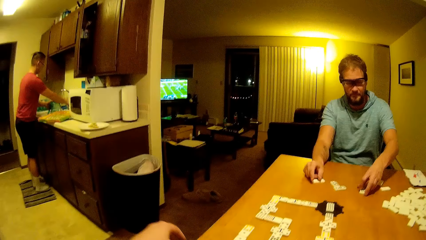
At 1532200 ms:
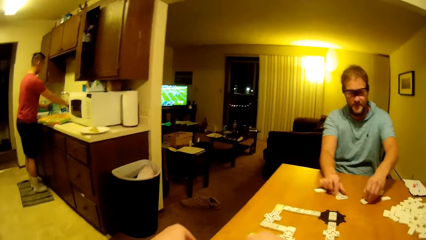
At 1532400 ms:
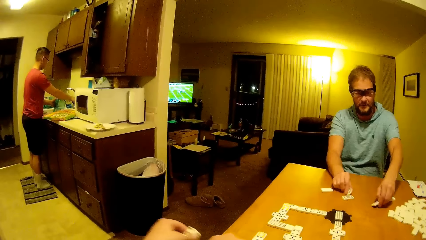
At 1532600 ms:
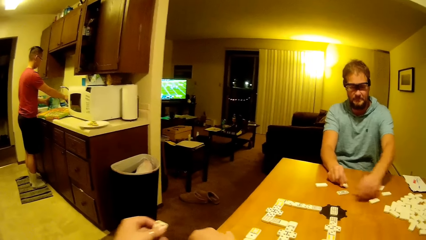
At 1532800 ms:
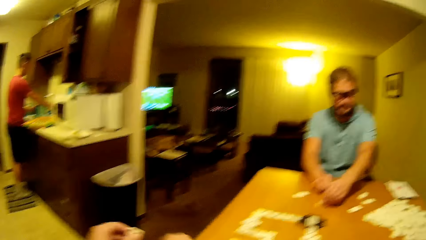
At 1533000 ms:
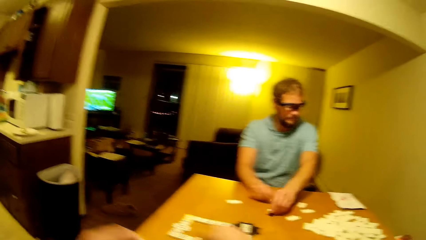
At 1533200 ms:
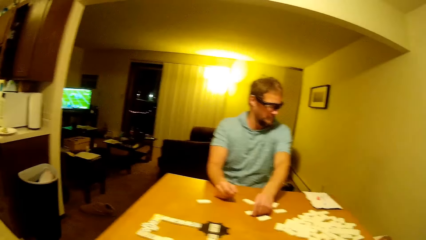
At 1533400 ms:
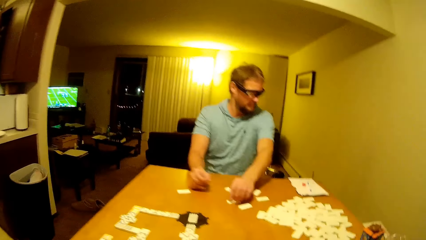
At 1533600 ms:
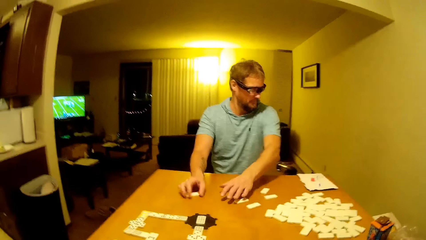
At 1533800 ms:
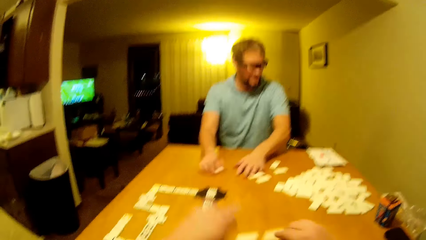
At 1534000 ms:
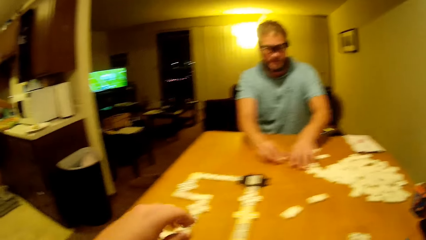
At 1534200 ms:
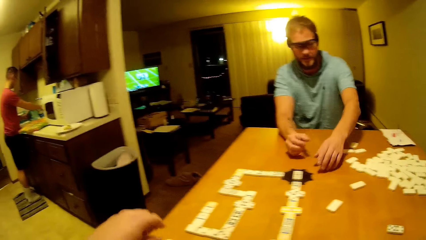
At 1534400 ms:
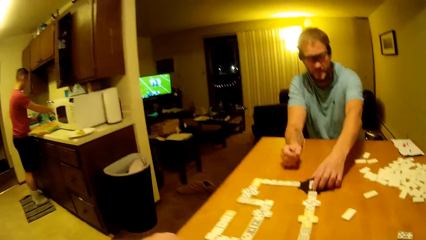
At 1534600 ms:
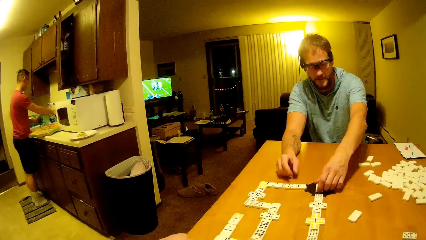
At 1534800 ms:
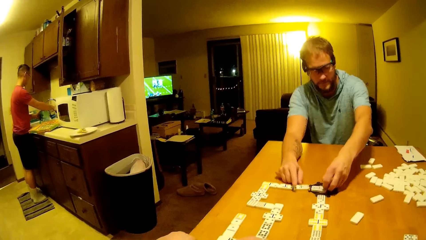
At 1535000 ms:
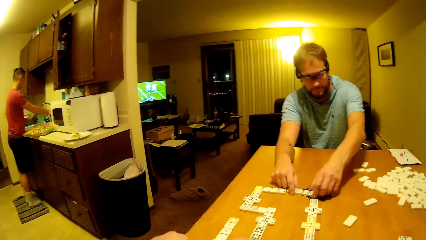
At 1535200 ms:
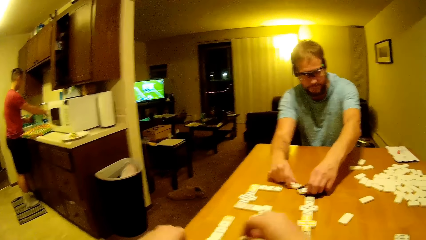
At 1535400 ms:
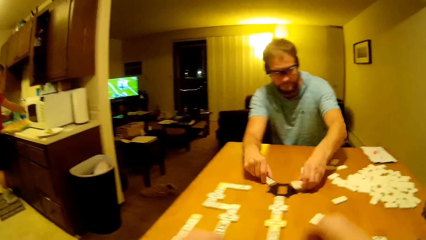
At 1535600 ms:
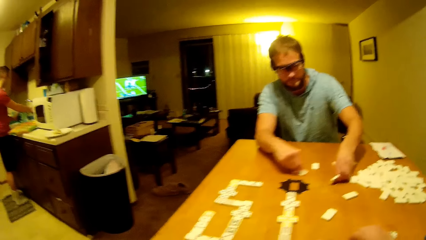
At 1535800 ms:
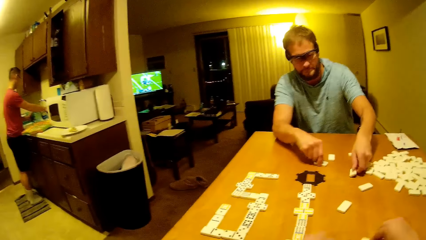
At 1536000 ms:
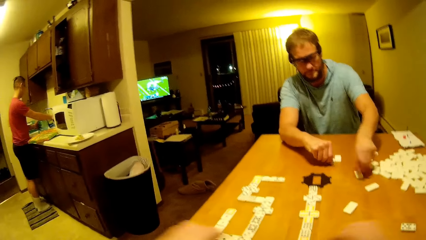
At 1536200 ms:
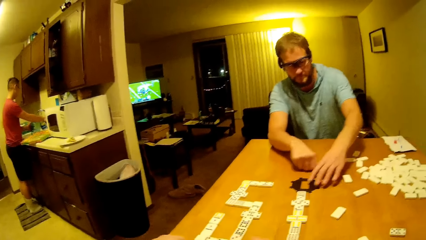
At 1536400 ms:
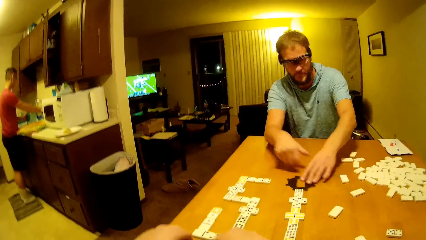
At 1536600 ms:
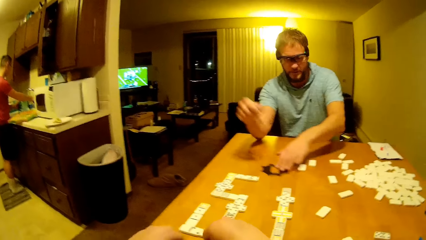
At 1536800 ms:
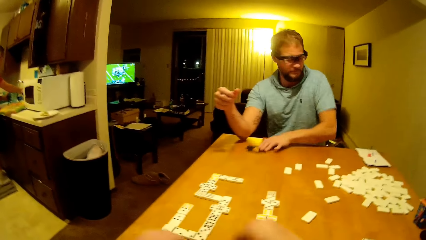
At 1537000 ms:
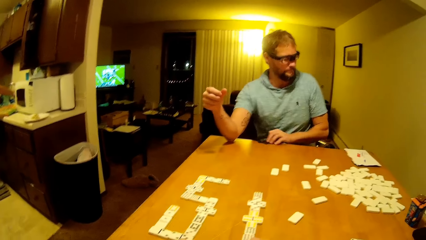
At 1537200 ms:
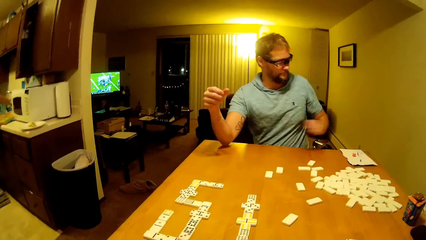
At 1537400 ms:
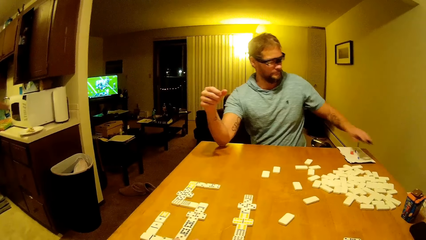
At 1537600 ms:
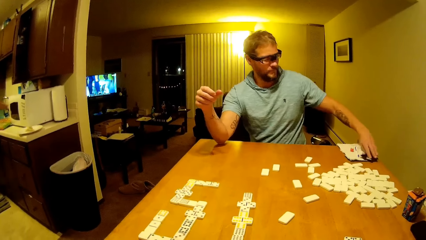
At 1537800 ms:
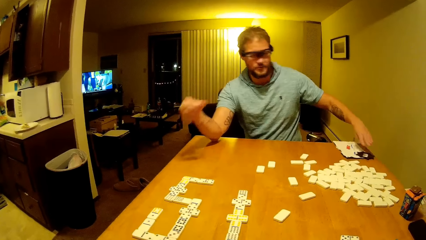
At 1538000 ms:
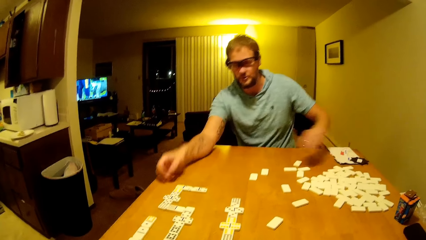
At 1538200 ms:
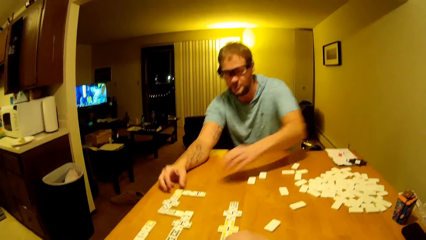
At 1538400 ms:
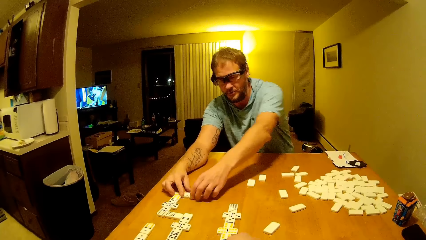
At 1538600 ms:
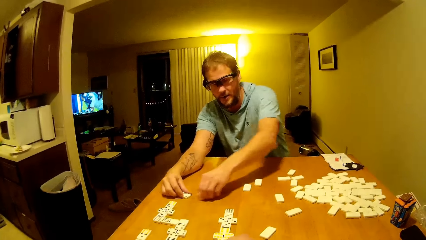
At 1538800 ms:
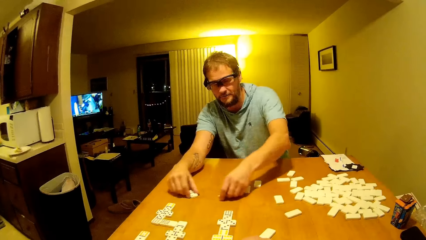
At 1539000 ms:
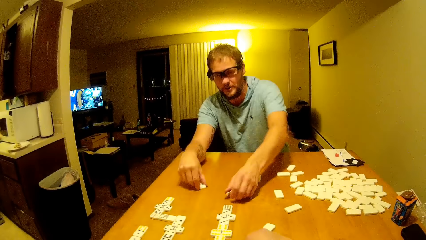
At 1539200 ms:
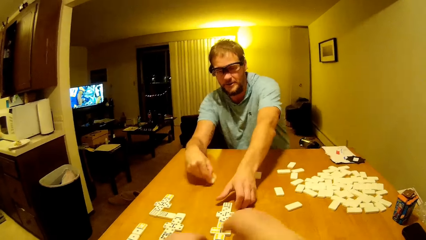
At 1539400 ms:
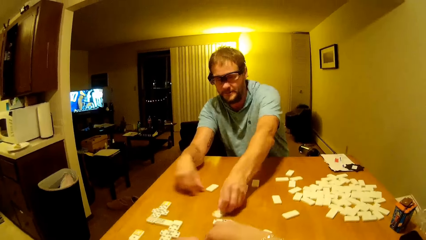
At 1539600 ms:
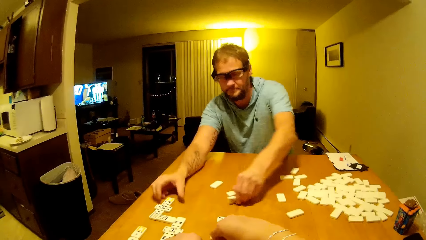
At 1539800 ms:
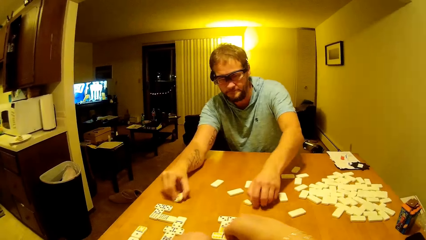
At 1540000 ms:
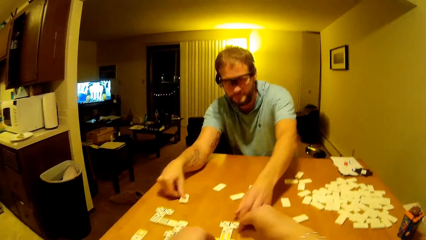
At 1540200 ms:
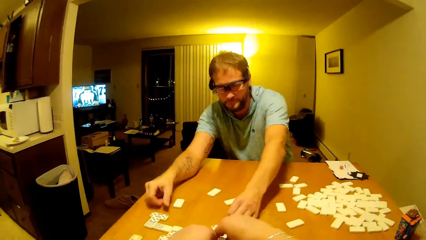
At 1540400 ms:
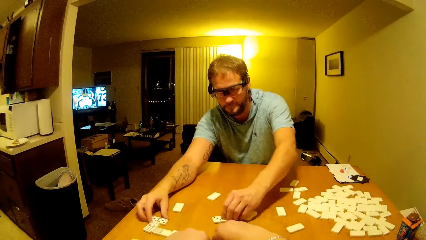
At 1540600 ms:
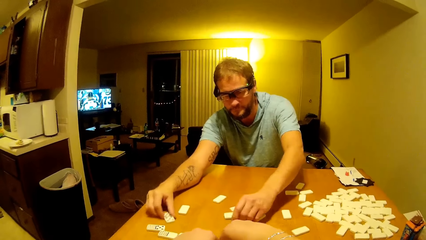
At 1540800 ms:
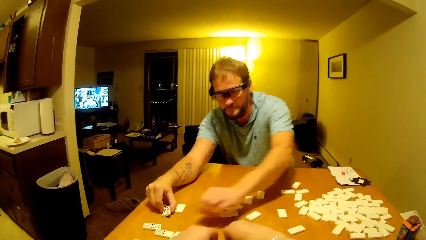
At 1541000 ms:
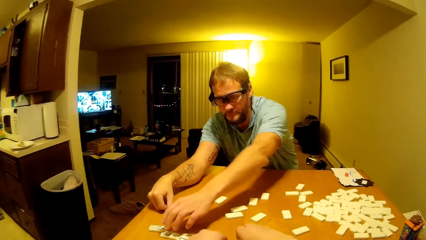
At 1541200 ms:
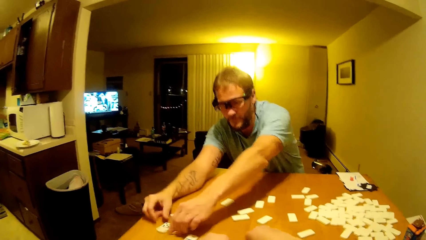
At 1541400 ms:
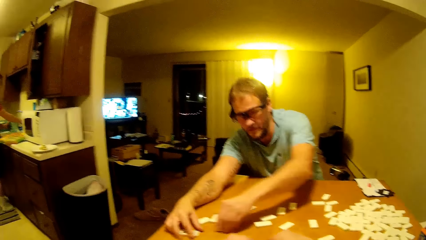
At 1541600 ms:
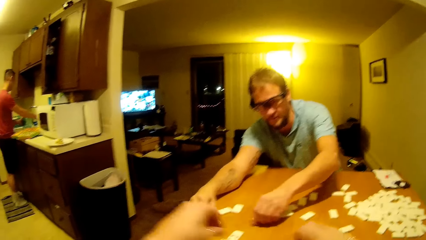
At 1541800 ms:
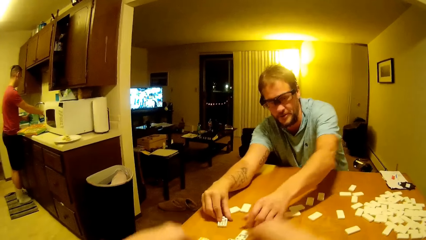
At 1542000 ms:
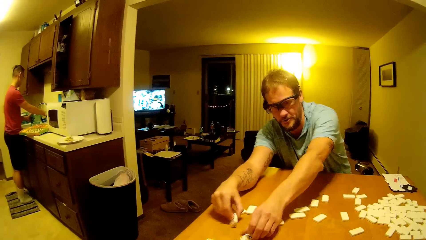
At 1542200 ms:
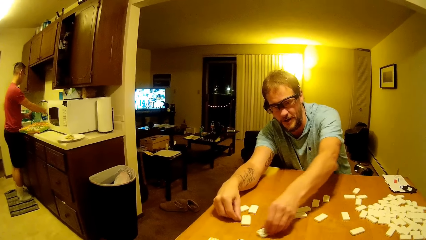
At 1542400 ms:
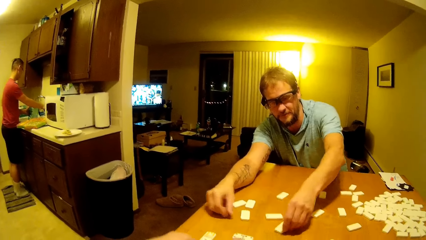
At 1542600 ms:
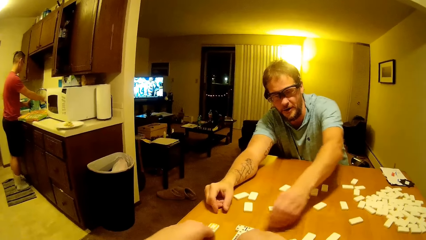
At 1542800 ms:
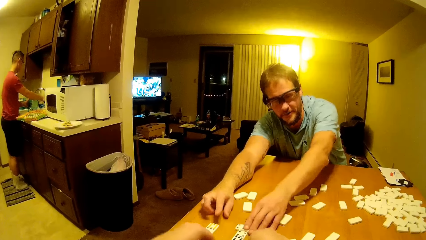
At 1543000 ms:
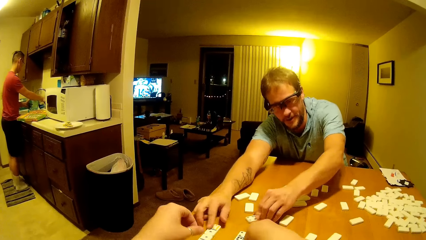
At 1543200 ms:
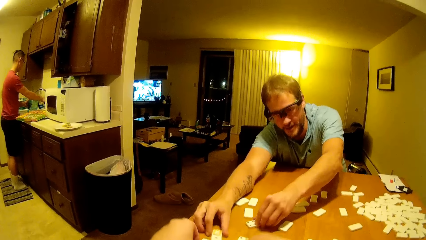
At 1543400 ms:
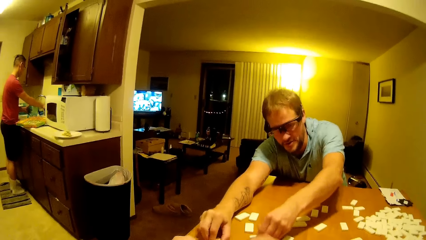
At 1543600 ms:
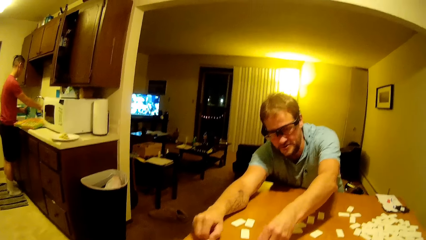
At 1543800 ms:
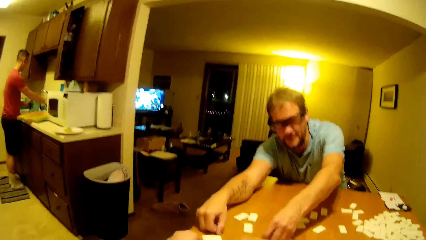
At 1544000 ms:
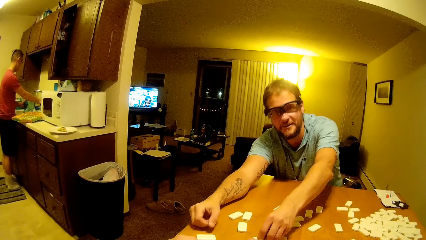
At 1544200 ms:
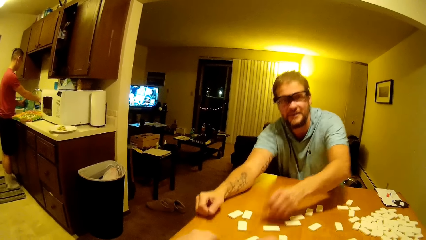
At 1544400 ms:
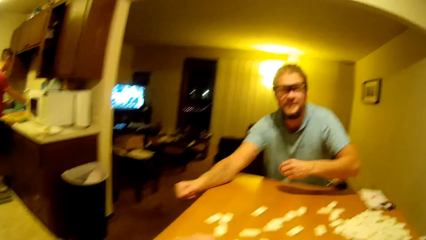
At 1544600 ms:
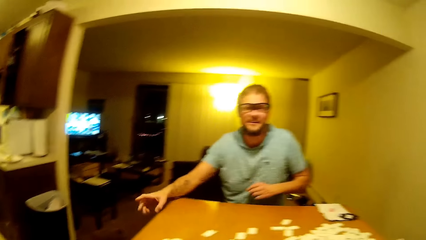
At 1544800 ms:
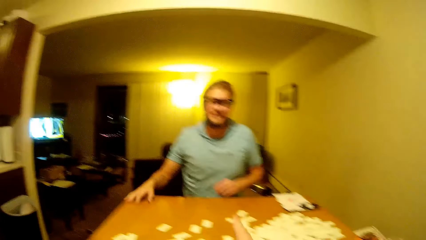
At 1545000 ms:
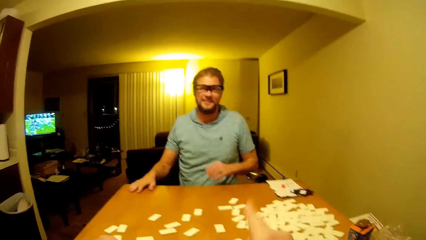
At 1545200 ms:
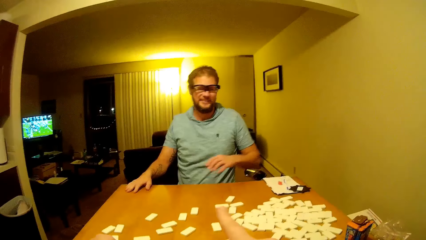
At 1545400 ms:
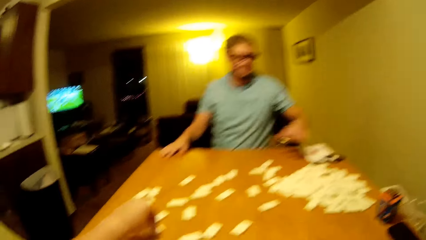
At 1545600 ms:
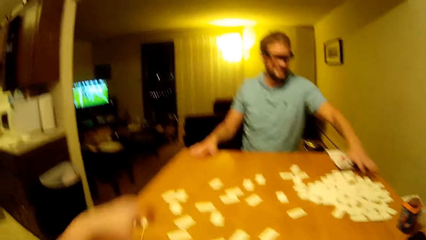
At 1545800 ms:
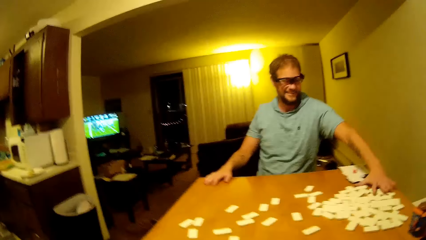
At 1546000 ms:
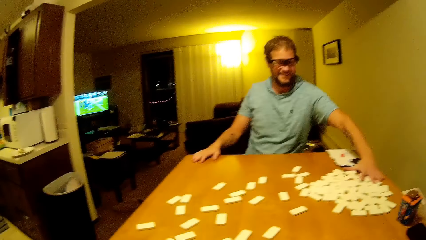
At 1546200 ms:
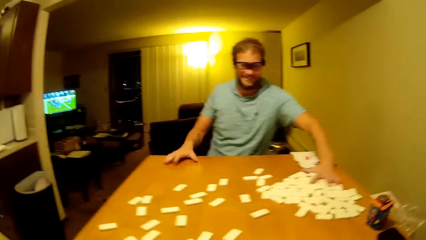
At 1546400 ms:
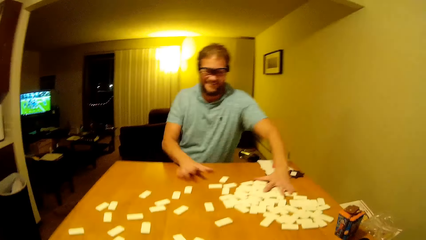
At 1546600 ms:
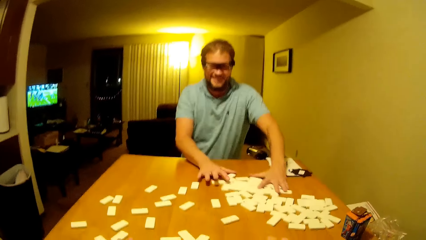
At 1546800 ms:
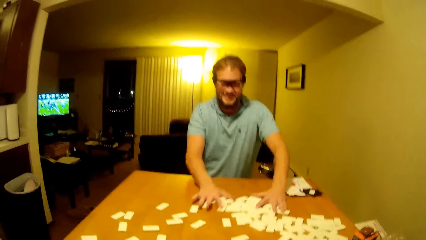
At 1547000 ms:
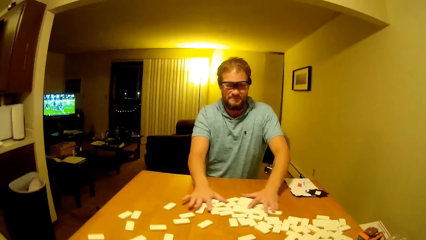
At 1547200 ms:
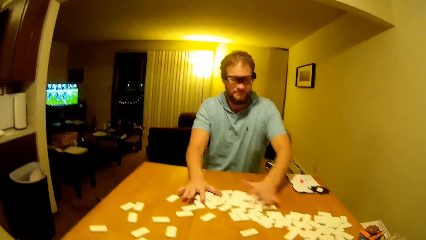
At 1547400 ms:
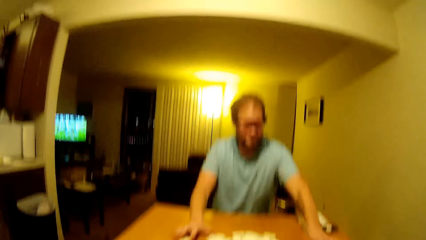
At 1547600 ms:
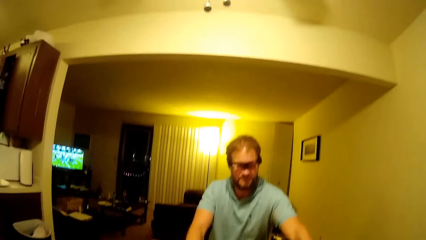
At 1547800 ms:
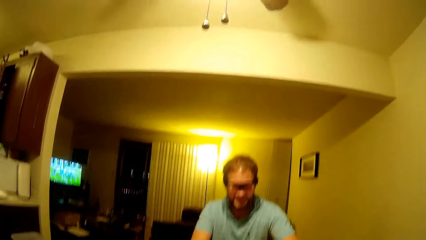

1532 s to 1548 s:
A man puts water in a bottle on the sink. Another man moves the dice. The camera wearer throws the dice forward. The other man picks the pai gow tiles from the table and places the pai gow tiles on the table. The other man picks a plastic up and puts the plastic on the book. The other man picks the pai gow tiles from the table and places the pai gow tiles on the table. The other man arranges the pai gow tiles on the table. The camera wearer arranges the dice. The other man lifts hand back. The camera wearer places the pai gow tiles on the table. The other man moves the pai gow tiles on the table.
